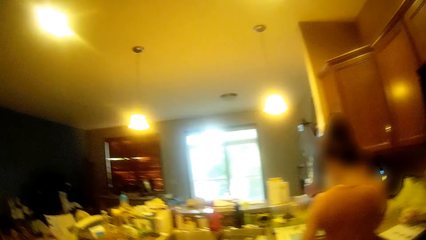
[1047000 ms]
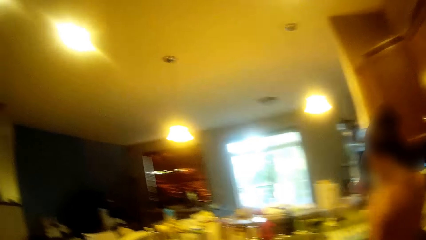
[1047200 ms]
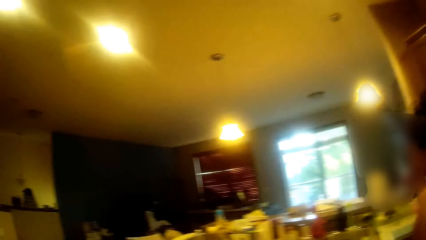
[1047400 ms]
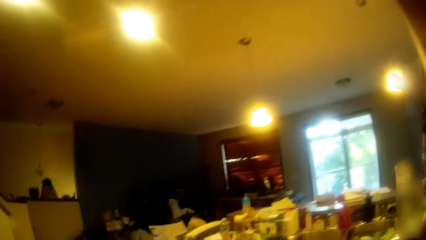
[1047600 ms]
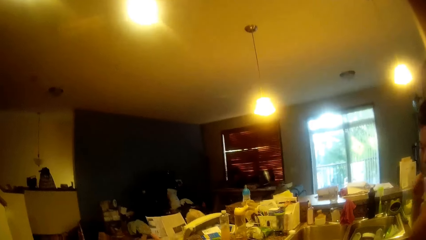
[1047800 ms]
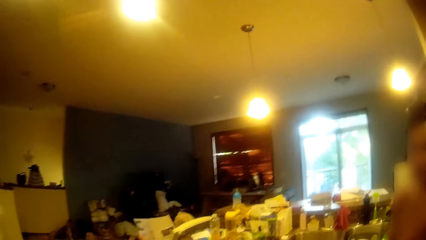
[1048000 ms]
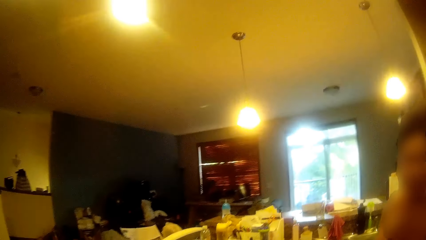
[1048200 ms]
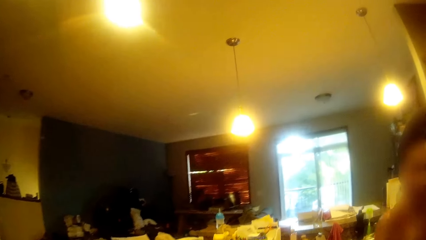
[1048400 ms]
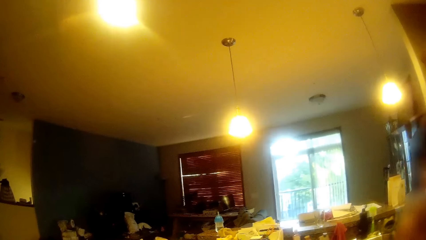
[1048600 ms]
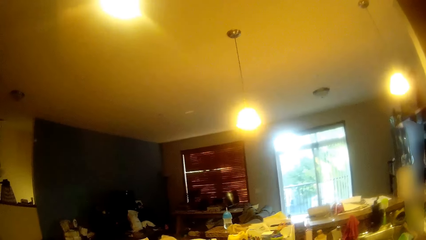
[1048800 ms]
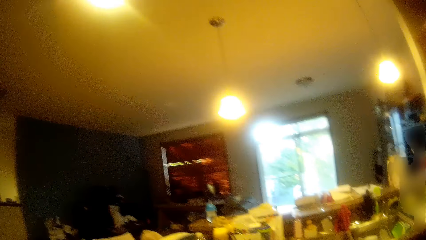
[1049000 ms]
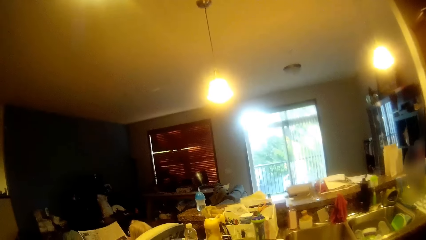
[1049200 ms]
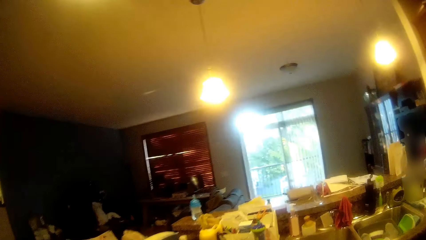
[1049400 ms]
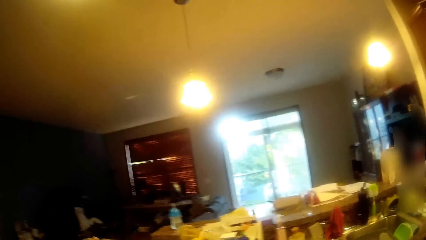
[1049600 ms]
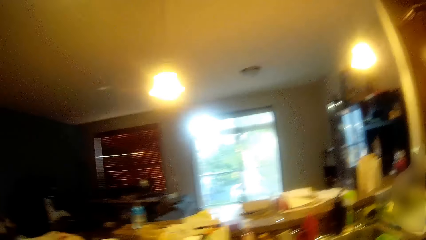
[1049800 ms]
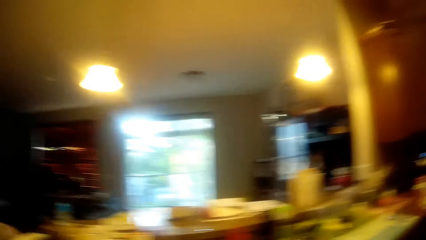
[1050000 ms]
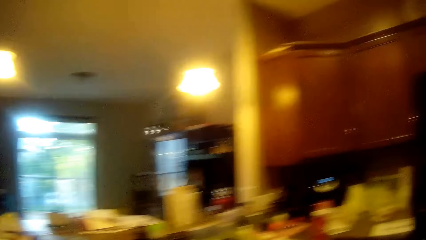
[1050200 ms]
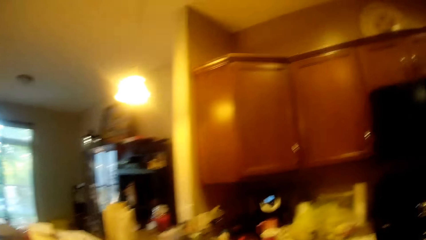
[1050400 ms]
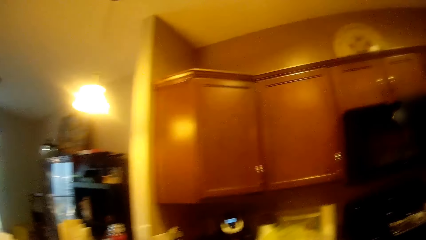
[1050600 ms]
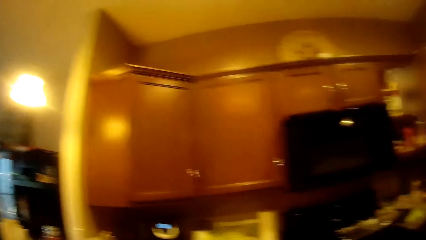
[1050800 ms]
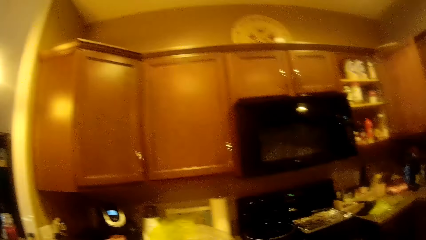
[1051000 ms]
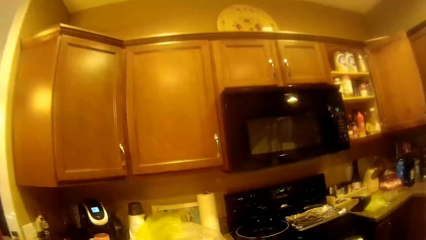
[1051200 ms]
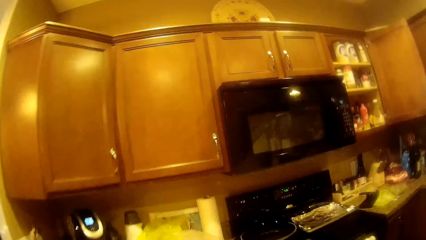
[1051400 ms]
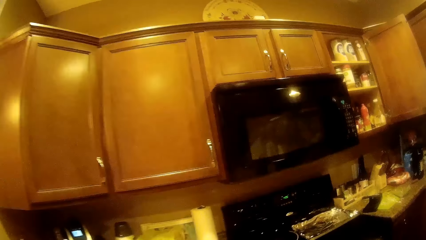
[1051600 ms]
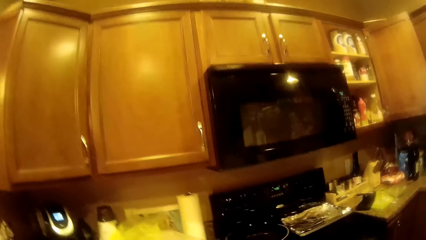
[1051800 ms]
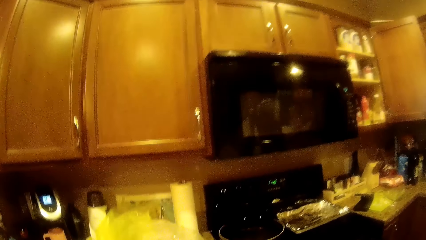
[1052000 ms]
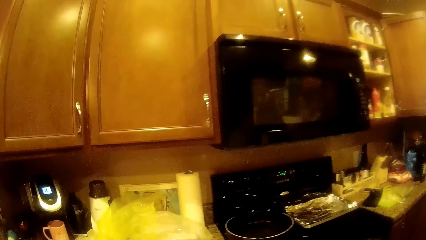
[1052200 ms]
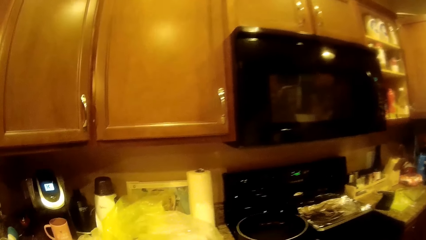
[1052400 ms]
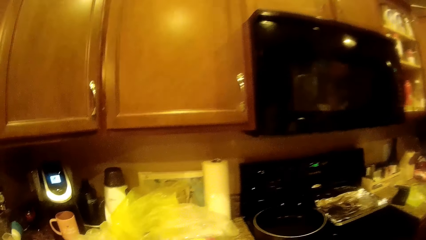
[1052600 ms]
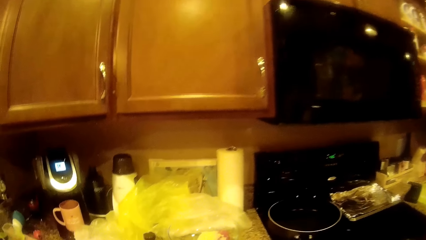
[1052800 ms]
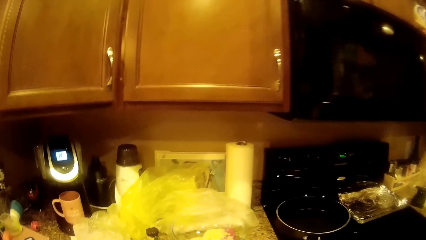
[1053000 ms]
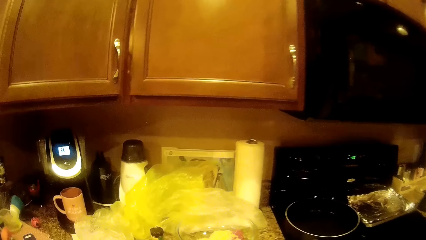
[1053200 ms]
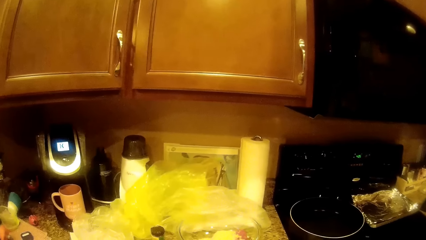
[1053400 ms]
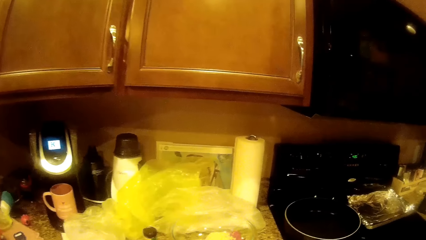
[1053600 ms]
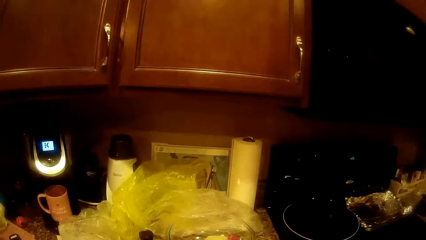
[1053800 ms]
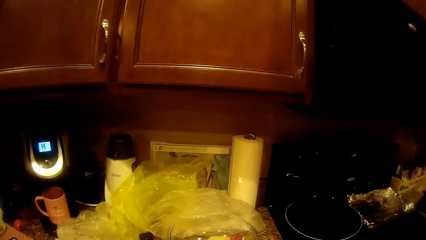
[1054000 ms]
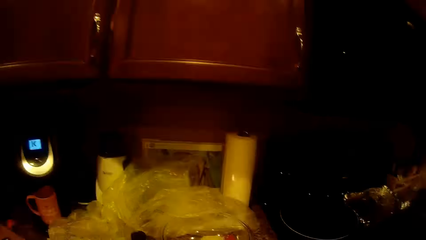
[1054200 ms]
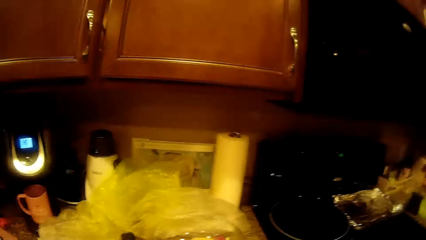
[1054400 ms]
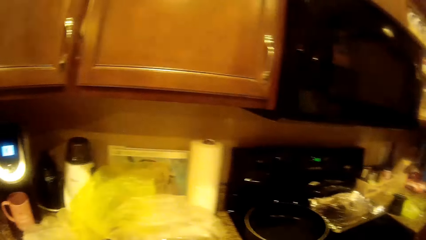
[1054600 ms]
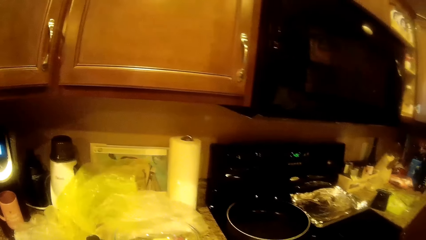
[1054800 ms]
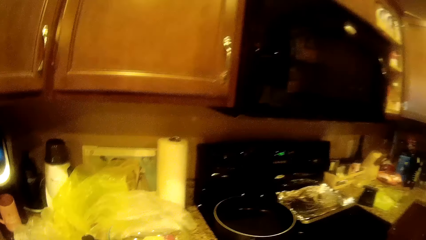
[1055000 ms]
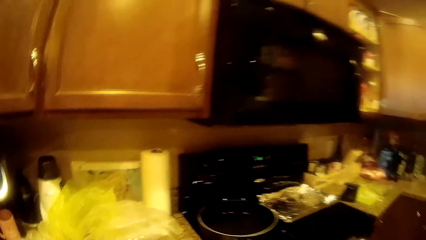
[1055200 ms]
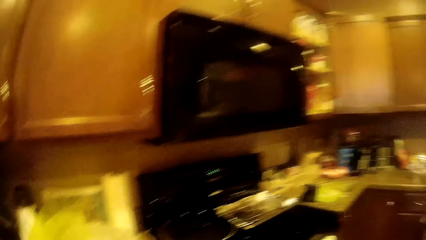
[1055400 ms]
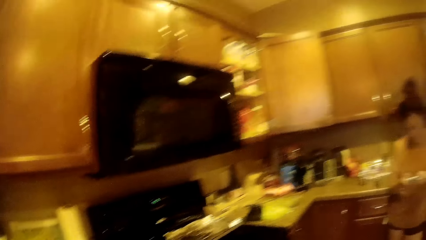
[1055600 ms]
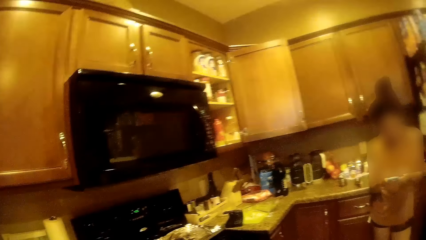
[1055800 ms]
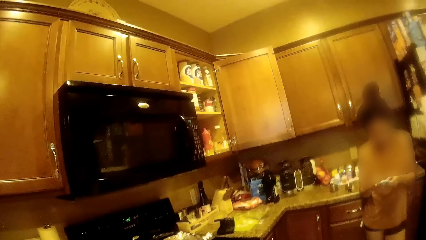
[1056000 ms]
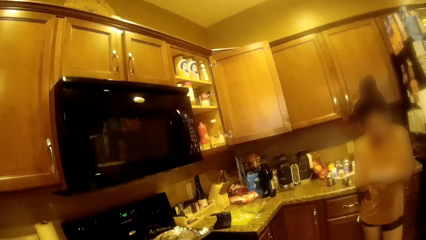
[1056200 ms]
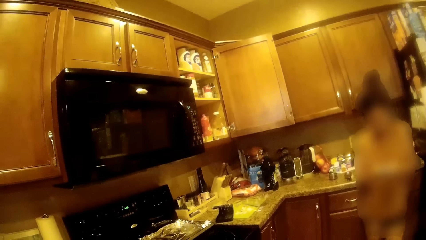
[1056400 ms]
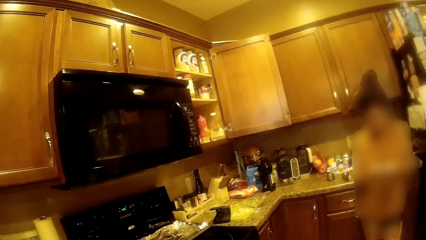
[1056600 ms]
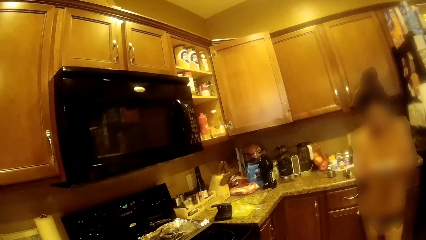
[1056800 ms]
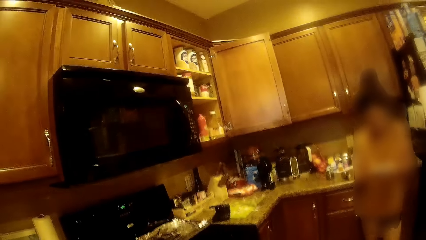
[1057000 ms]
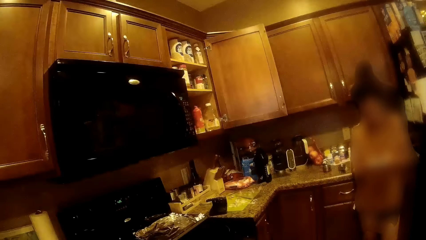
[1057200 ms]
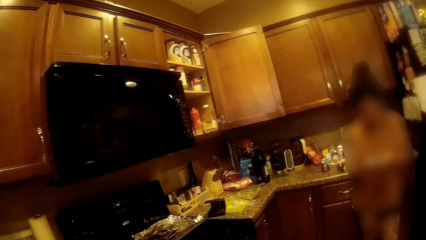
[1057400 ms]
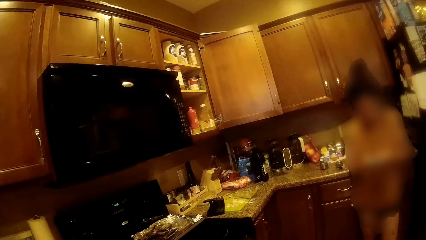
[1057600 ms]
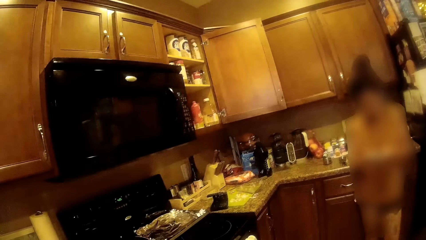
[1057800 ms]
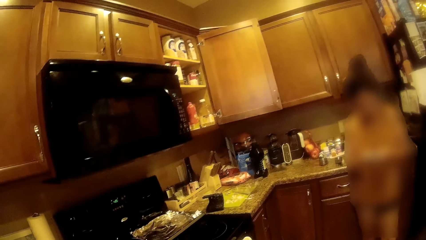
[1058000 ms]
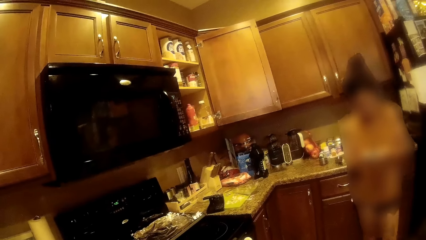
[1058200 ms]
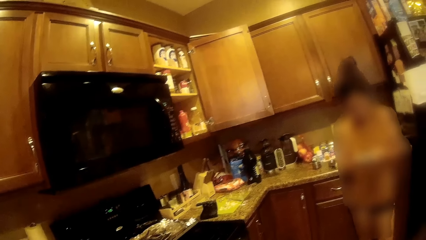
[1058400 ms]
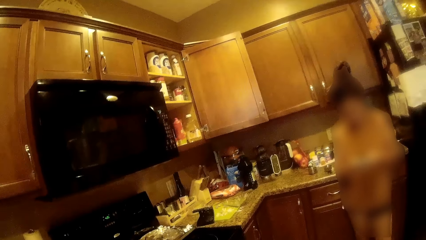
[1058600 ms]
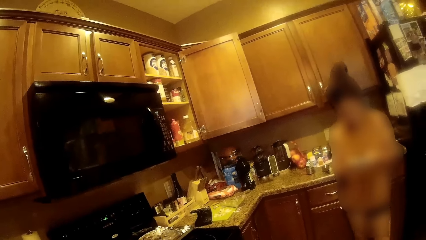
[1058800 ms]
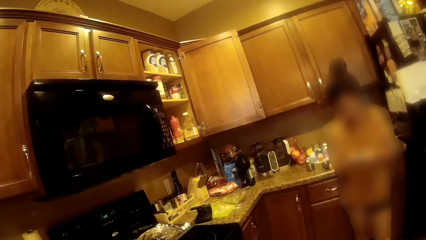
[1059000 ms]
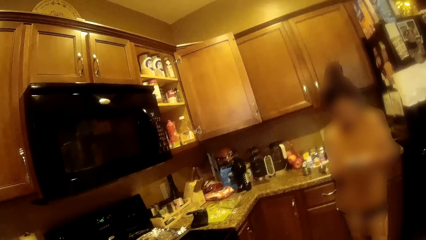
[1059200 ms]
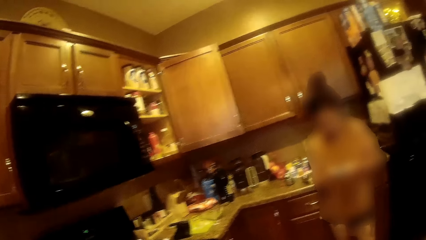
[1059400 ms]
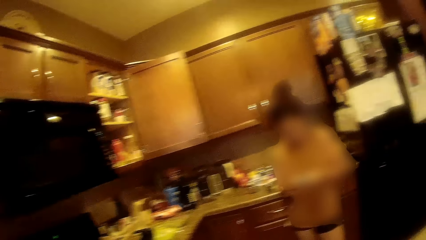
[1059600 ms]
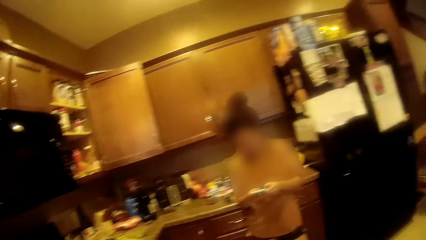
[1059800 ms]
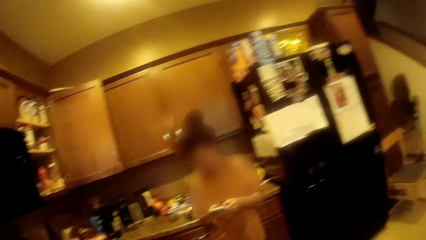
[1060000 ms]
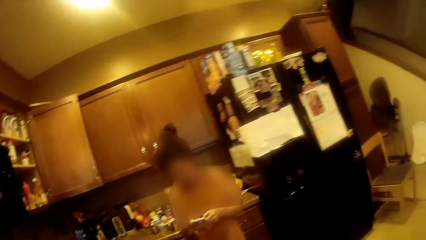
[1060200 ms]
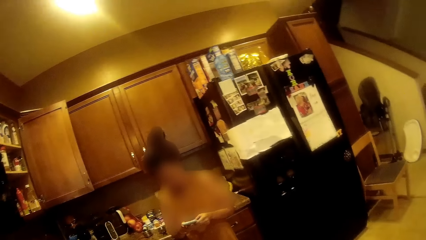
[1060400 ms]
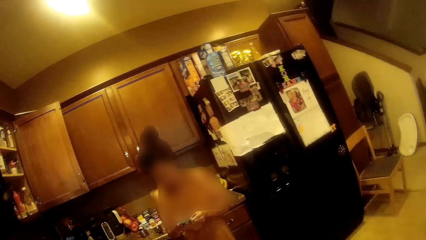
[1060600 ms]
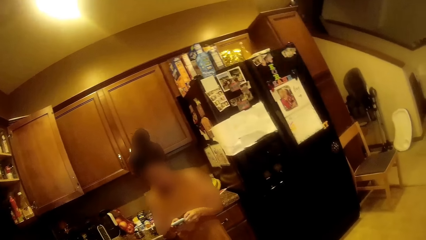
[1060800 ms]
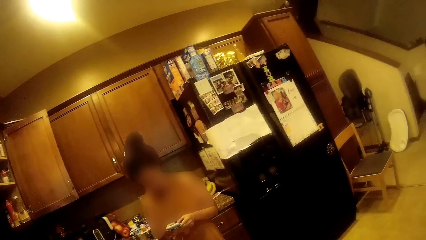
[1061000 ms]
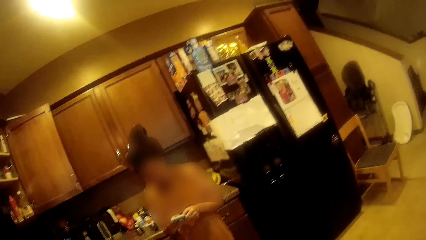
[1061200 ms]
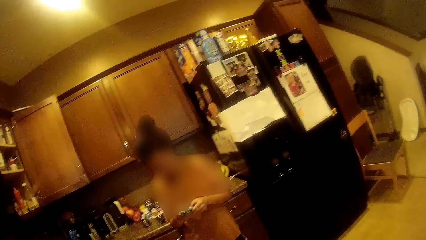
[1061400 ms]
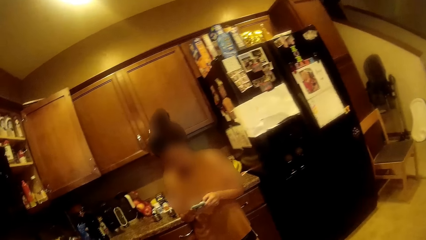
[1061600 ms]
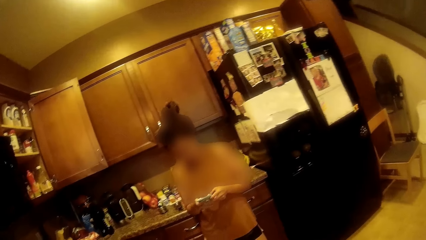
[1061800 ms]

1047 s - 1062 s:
The camera wearer looks around. The woman operates a smartphone with her hands.
